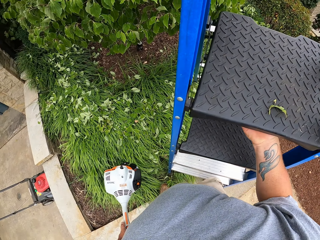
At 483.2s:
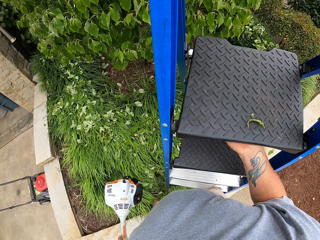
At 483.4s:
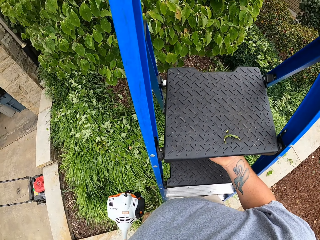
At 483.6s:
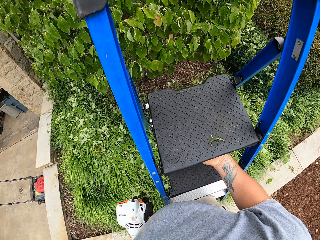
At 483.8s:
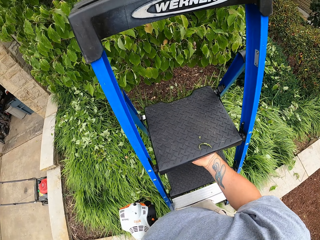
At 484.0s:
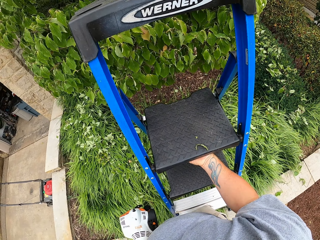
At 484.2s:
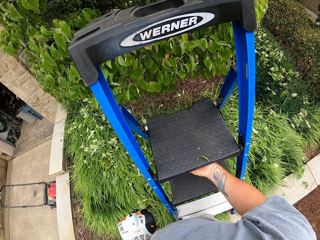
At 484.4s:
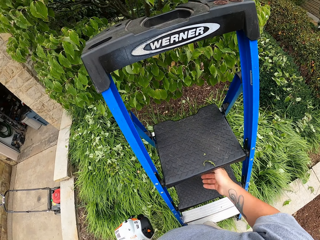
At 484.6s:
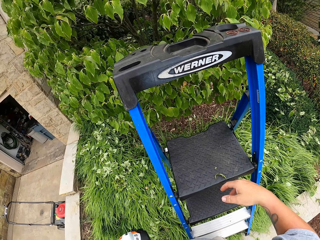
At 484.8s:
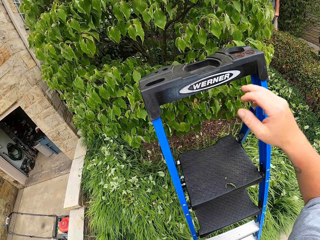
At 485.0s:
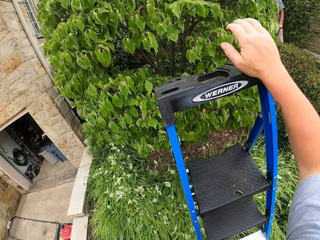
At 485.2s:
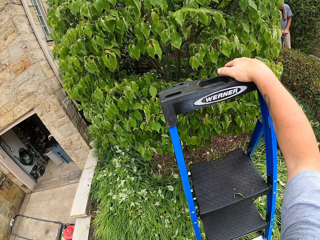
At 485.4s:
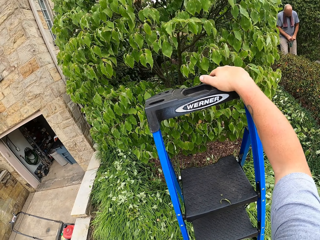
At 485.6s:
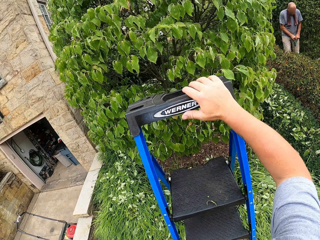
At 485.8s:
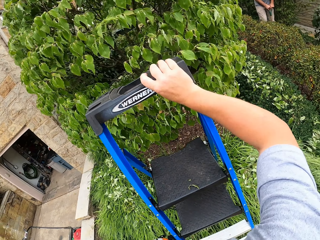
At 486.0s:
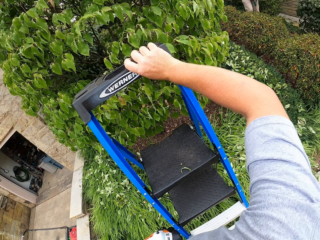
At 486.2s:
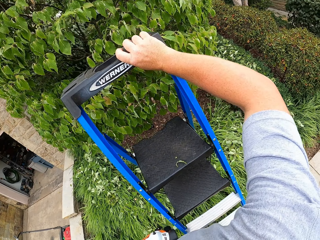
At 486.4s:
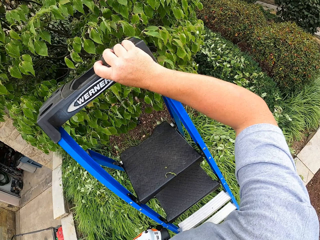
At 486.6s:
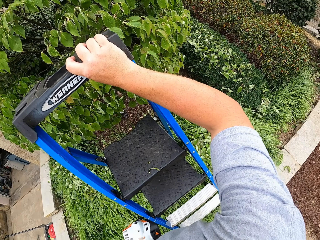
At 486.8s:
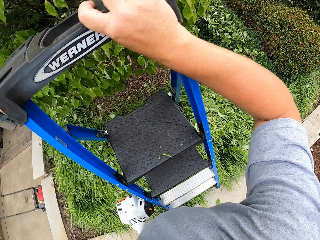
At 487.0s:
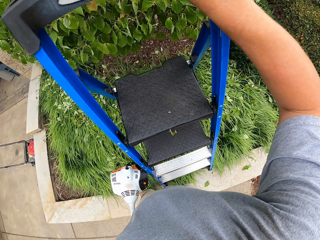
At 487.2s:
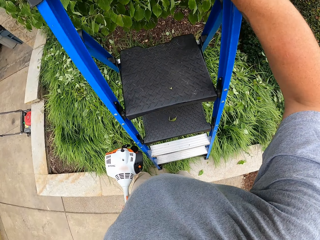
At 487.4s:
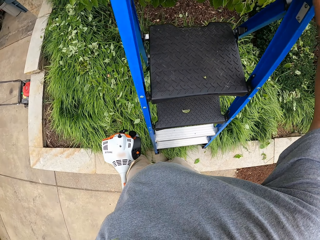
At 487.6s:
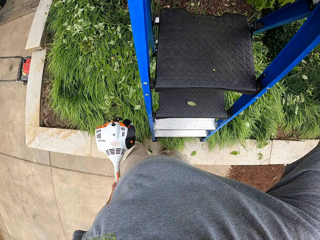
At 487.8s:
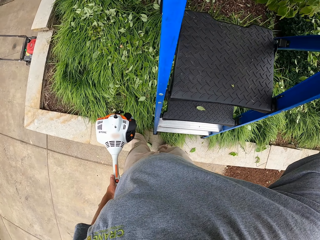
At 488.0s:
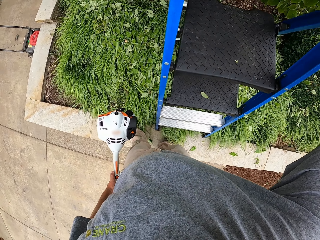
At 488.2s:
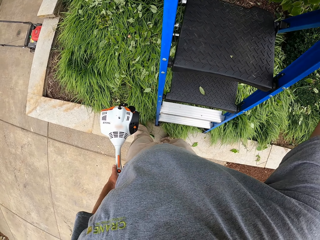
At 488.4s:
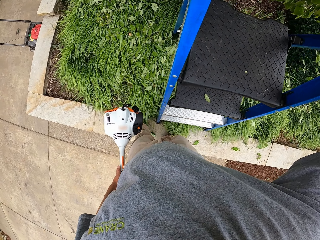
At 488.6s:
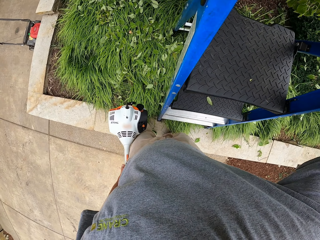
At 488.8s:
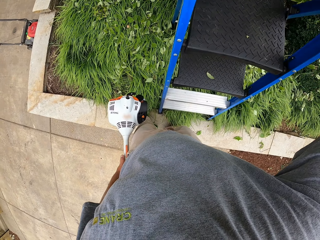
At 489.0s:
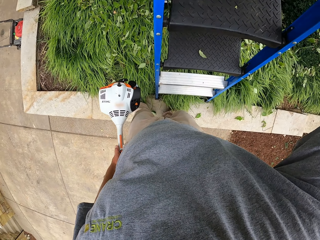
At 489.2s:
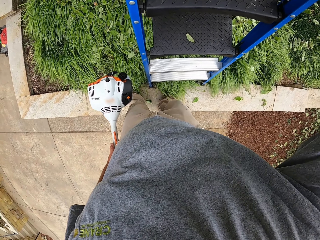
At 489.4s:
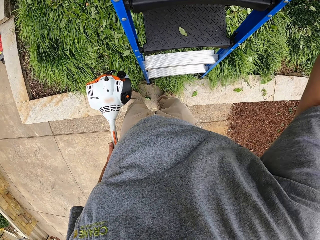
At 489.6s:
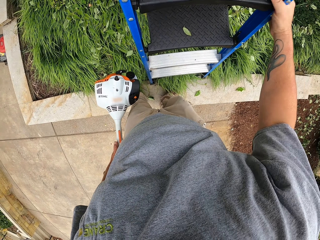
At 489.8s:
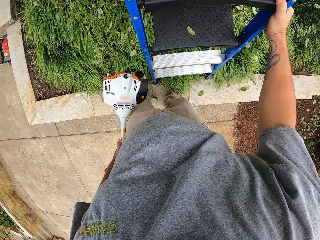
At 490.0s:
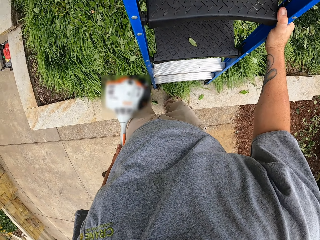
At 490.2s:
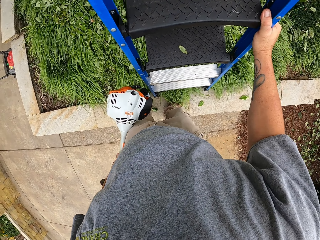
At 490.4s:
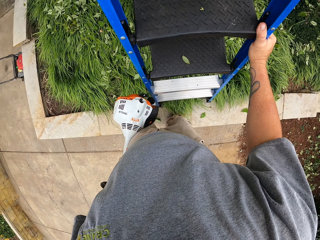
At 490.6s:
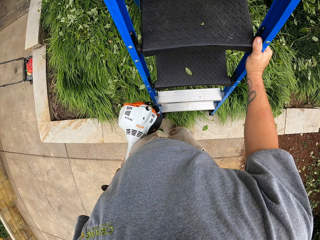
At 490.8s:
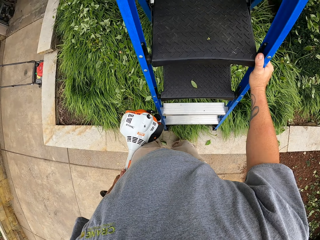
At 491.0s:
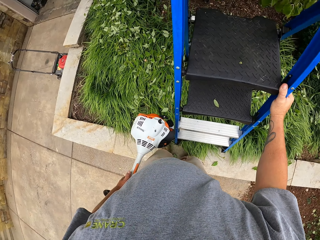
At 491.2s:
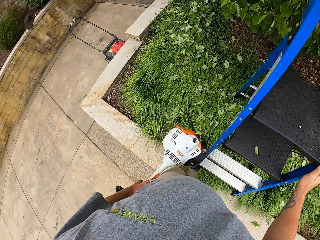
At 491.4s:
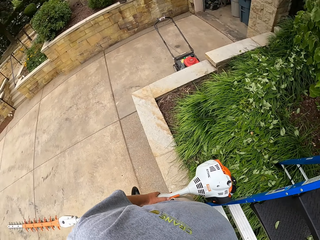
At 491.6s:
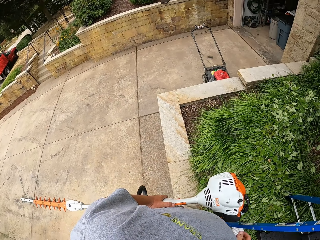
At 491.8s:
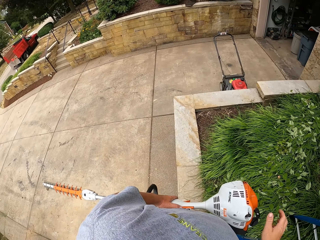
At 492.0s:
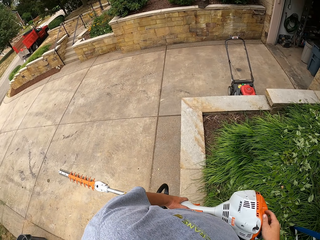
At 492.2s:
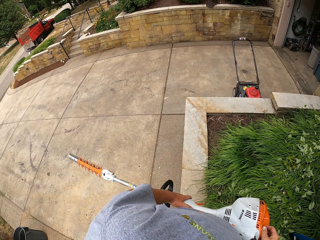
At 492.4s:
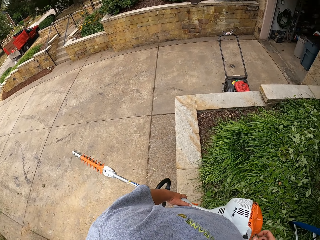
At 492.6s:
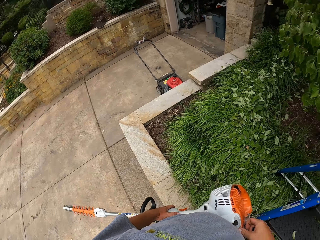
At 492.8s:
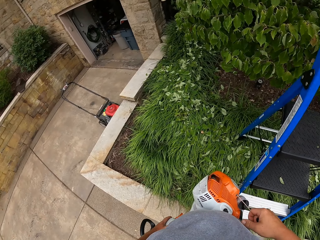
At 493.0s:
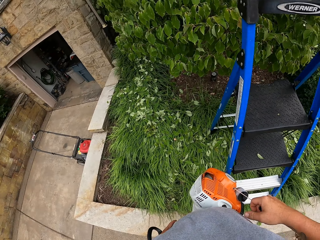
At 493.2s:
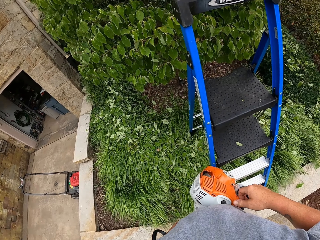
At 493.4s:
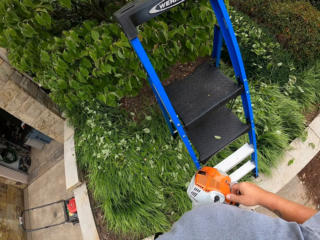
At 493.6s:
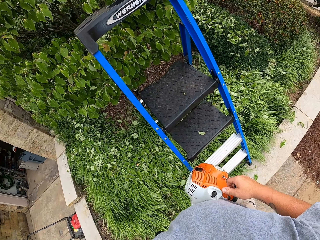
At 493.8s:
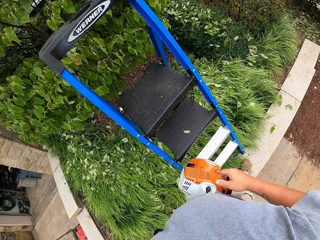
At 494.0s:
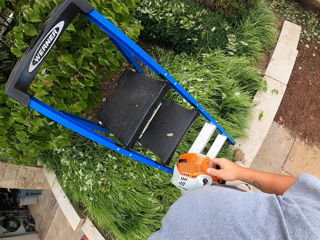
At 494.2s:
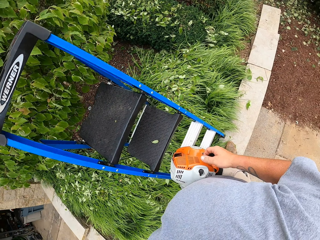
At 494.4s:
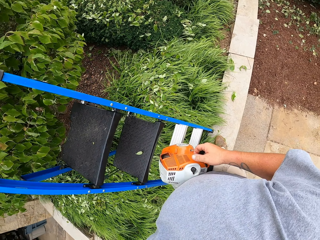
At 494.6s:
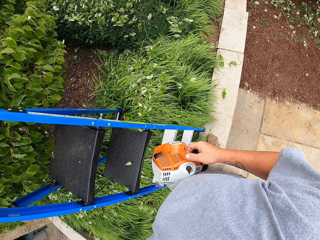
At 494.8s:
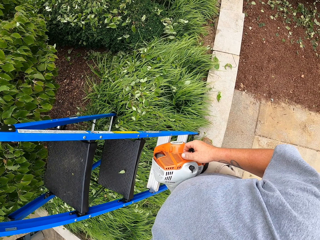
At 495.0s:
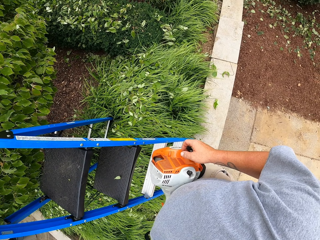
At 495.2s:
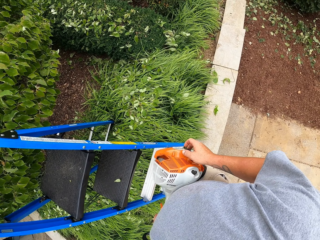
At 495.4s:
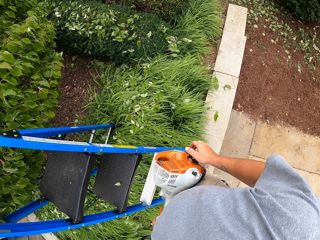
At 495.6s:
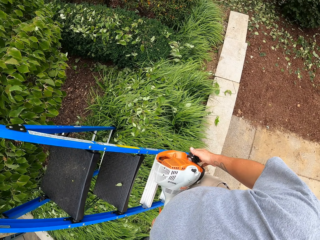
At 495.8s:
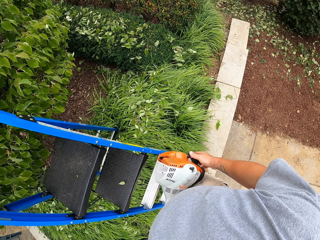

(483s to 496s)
The camera wearer puts the ladder down. They remove the hand from the ladder. They hold the ladder with the hand. They move the ladder. They hold the hedge trimmer with both hands. They pull back the grip starting handle on the lawn trimmer.

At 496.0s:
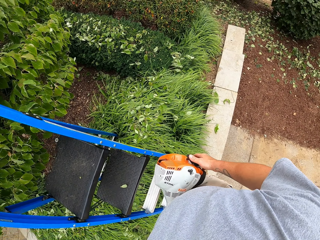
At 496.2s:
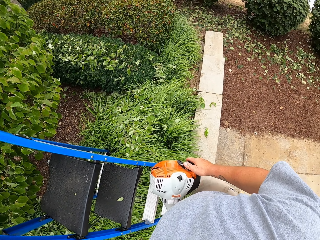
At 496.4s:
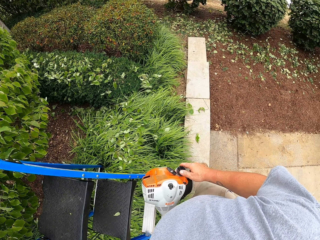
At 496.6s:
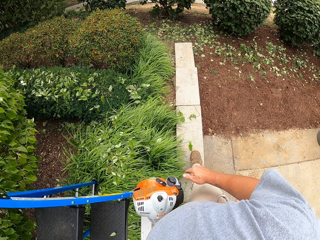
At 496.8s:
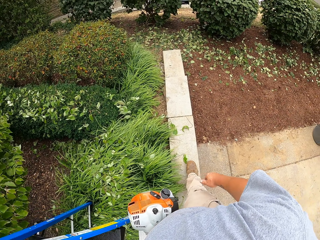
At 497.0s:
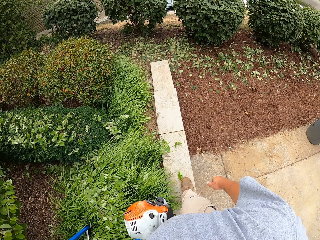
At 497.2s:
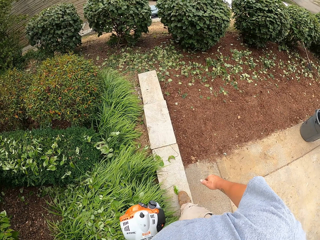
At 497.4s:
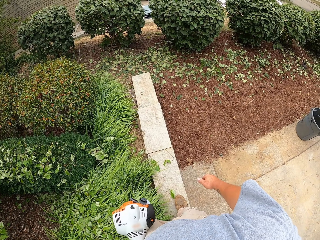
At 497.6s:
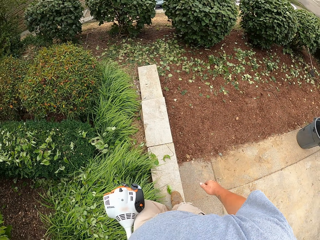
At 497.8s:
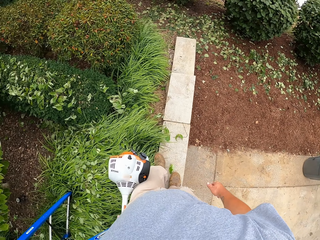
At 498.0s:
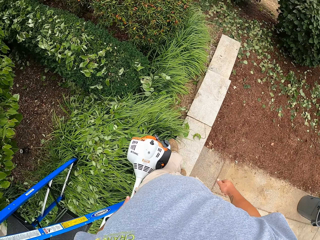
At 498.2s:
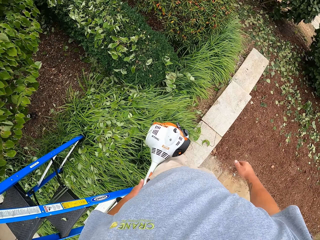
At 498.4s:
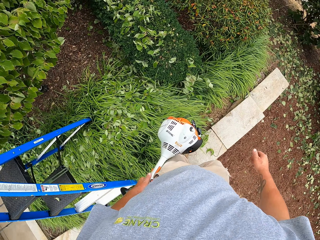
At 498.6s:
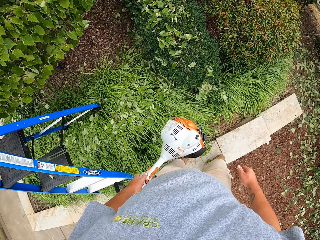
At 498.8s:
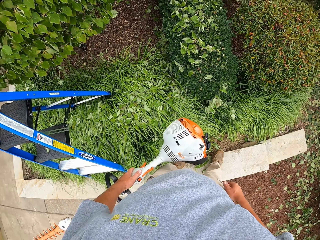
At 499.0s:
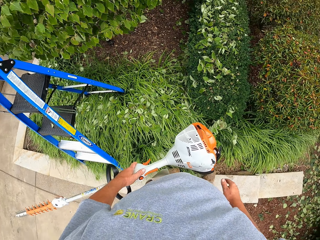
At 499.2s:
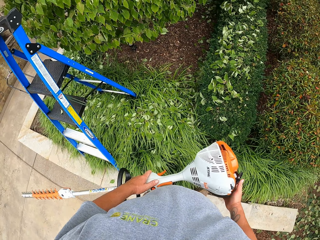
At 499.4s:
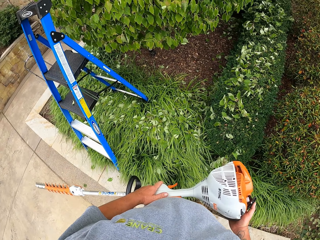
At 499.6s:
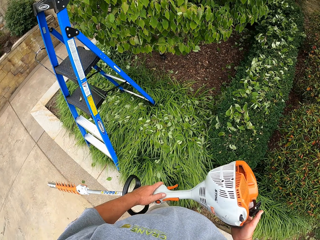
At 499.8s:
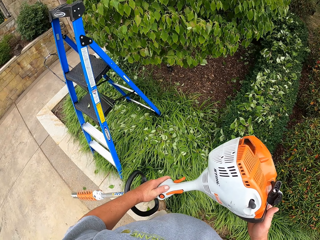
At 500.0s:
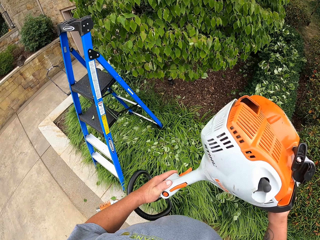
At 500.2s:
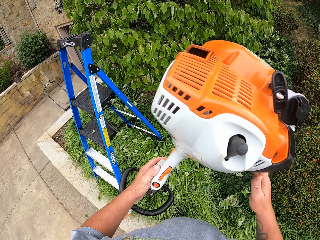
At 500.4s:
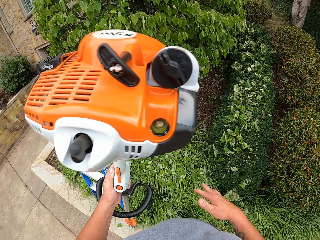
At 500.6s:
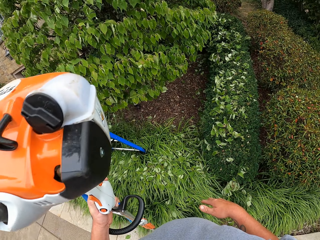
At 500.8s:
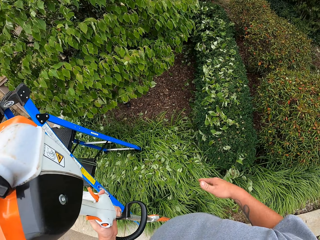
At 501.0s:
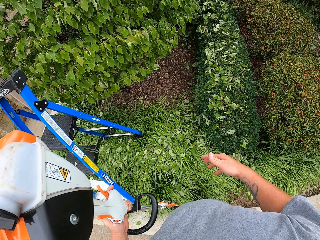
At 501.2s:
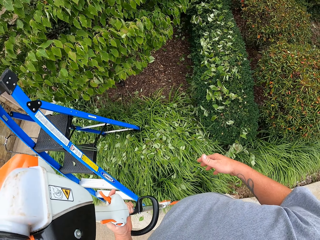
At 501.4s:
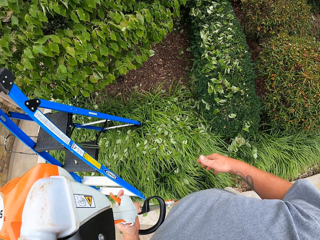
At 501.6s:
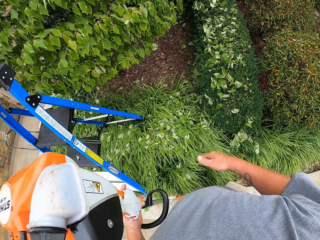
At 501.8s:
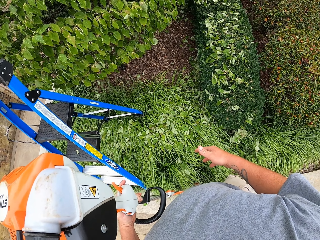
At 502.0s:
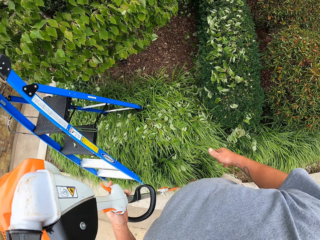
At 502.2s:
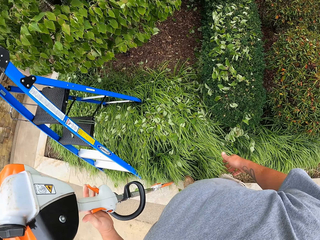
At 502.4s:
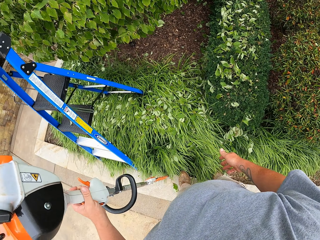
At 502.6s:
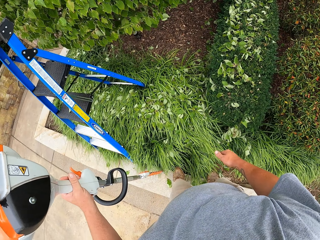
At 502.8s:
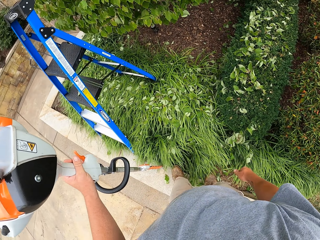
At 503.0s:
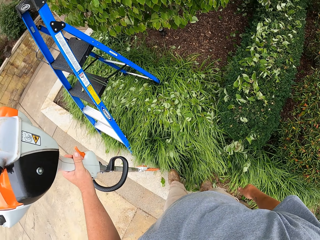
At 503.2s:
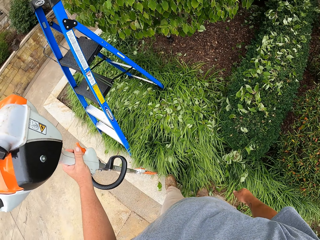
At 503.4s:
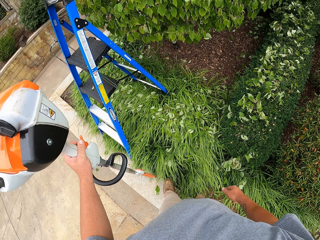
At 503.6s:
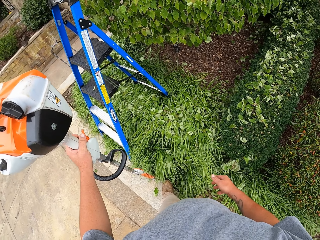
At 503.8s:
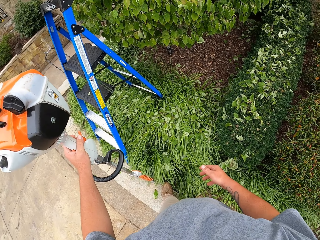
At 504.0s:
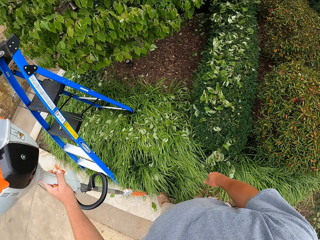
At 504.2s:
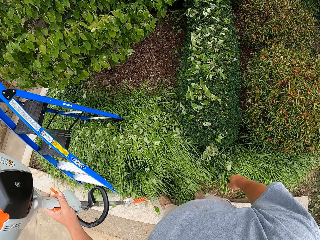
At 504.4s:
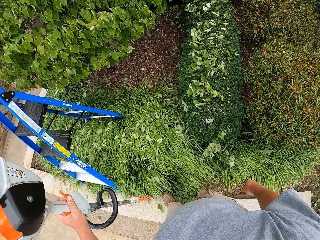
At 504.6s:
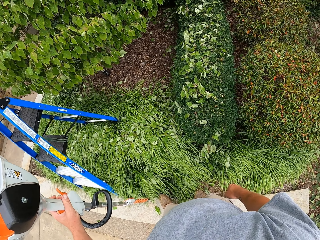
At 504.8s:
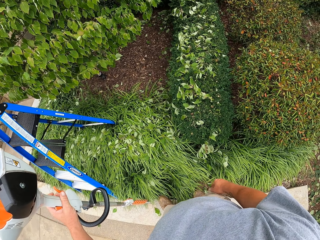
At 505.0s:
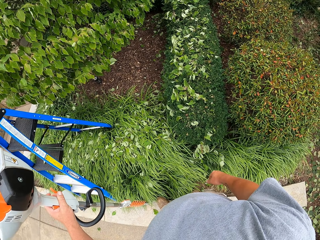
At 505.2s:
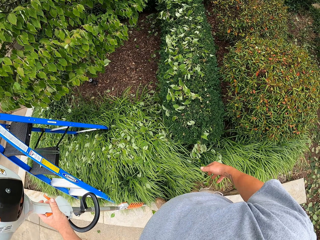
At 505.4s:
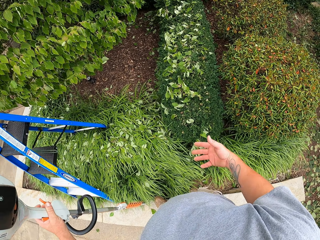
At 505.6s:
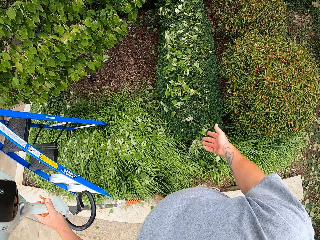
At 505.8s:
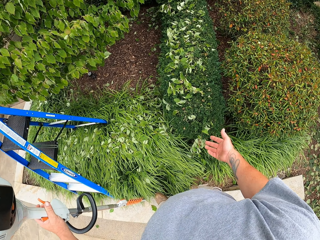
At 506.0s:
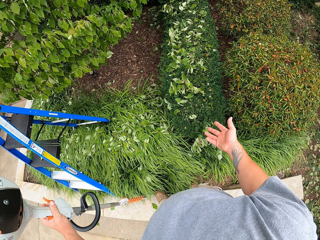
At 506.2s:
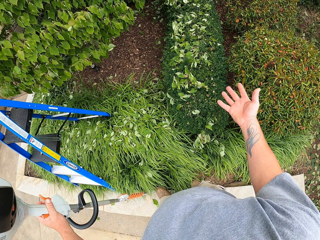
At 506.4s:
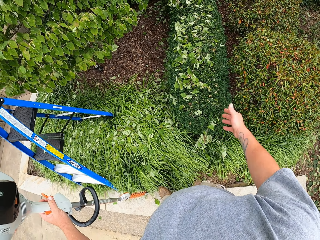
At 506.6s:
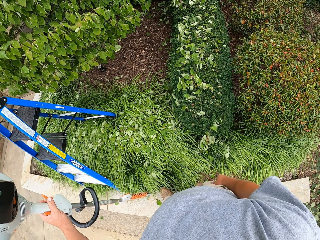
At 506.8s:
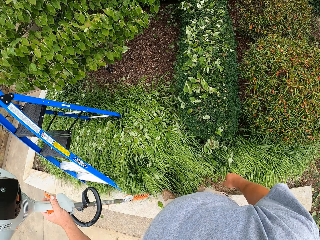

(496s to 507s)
The camera wearer walks around. They make a step. They stand the hedge trimmer on the ground. They converse with a man. They flap the hand.
